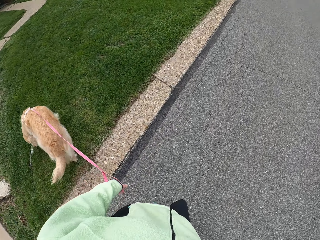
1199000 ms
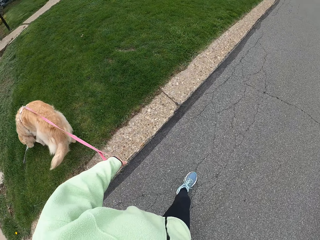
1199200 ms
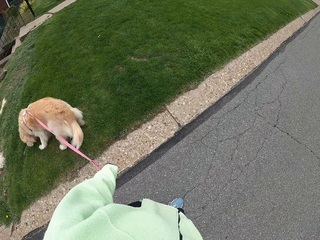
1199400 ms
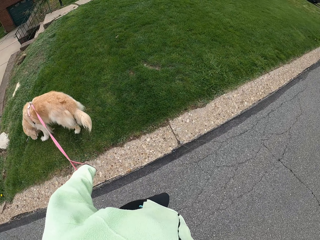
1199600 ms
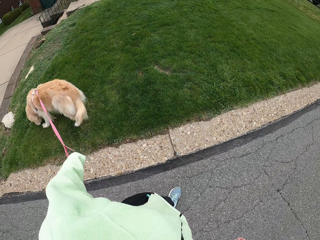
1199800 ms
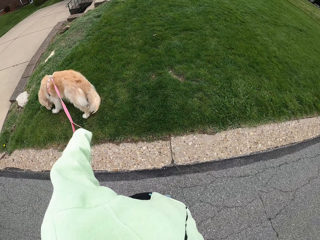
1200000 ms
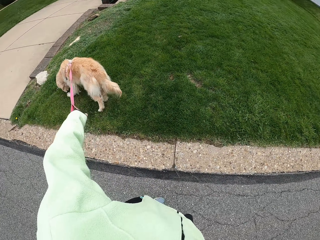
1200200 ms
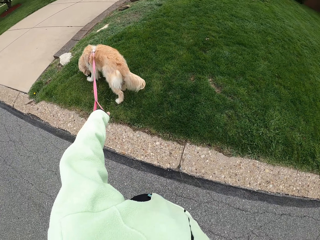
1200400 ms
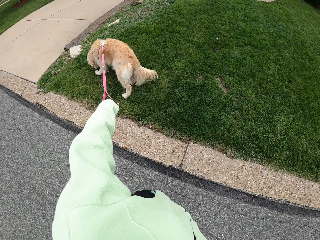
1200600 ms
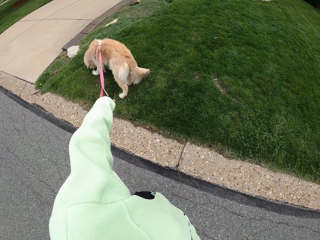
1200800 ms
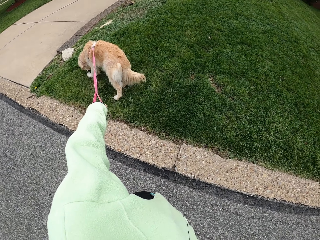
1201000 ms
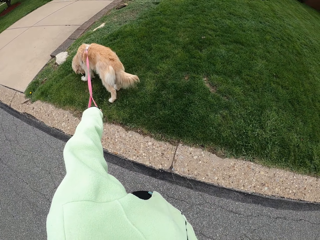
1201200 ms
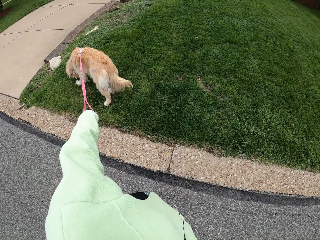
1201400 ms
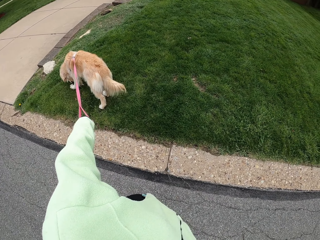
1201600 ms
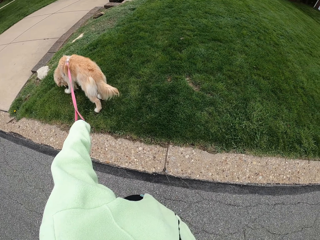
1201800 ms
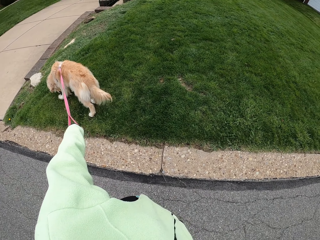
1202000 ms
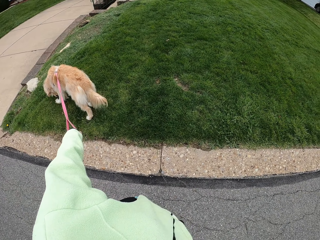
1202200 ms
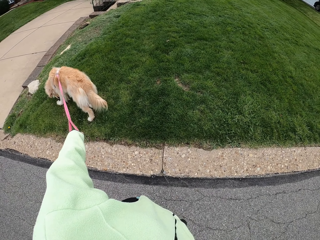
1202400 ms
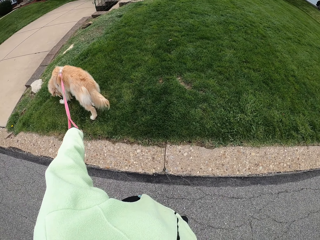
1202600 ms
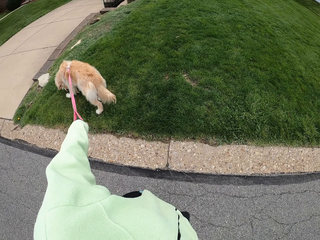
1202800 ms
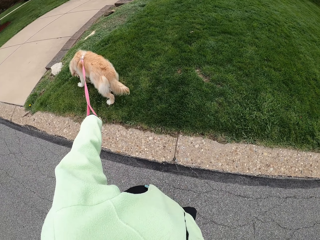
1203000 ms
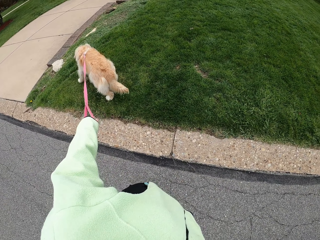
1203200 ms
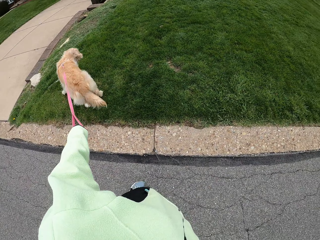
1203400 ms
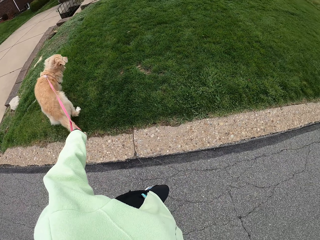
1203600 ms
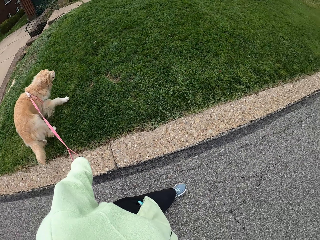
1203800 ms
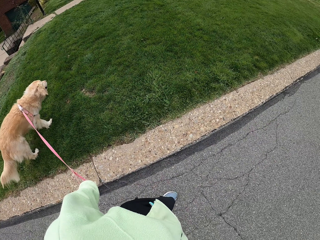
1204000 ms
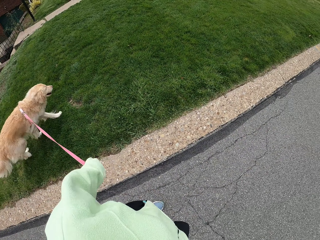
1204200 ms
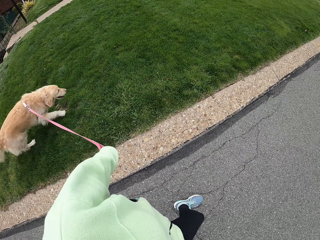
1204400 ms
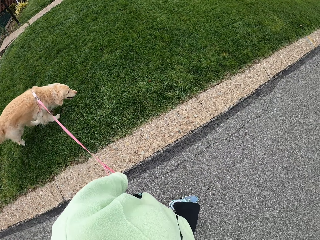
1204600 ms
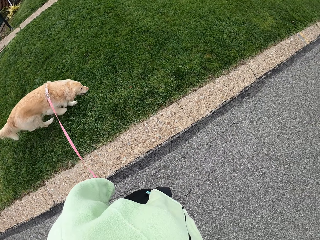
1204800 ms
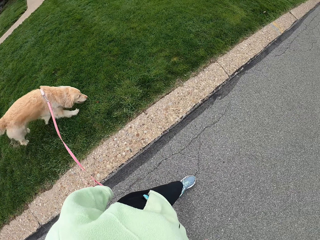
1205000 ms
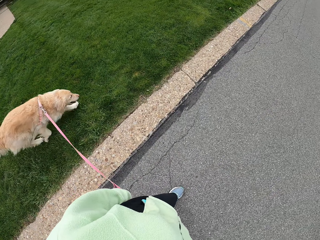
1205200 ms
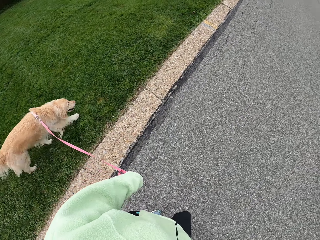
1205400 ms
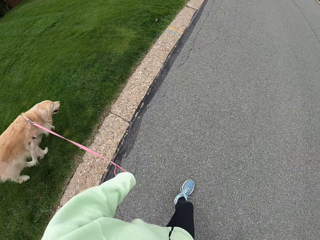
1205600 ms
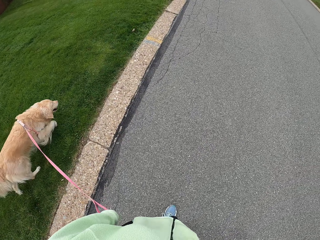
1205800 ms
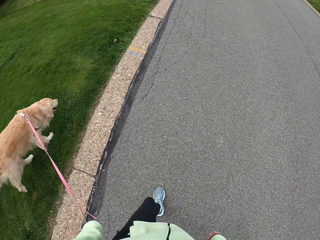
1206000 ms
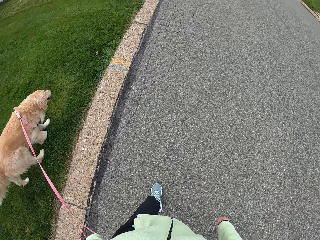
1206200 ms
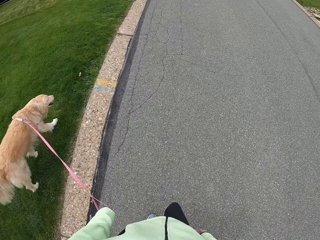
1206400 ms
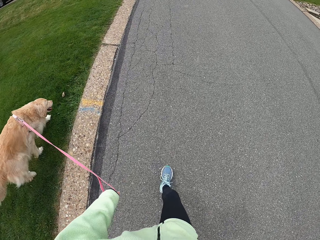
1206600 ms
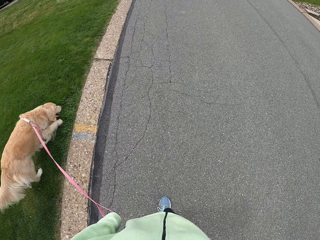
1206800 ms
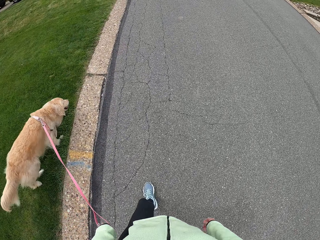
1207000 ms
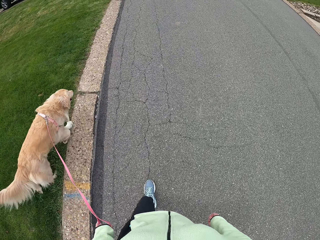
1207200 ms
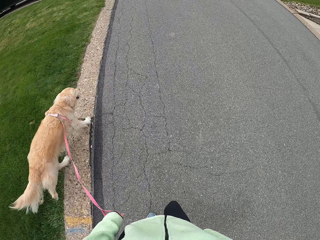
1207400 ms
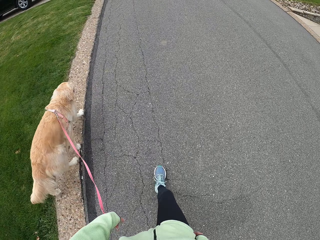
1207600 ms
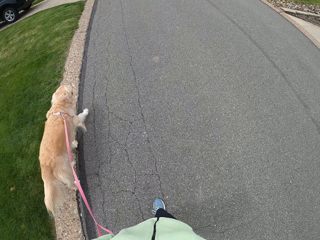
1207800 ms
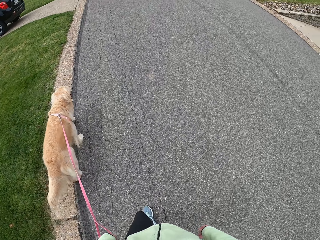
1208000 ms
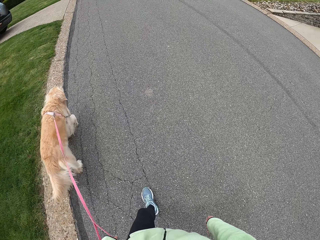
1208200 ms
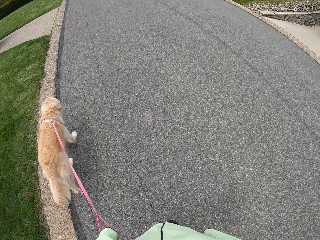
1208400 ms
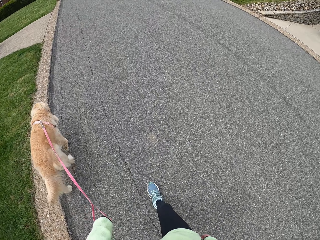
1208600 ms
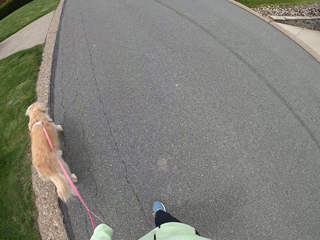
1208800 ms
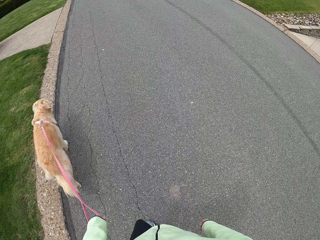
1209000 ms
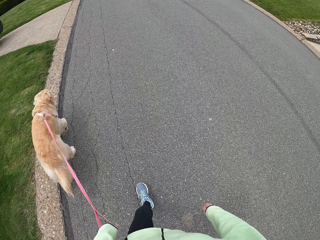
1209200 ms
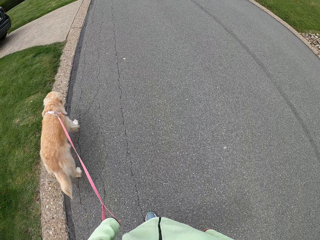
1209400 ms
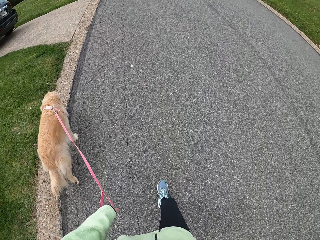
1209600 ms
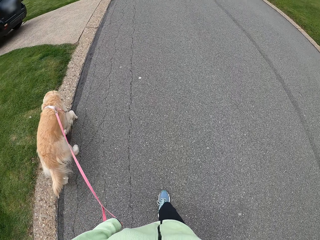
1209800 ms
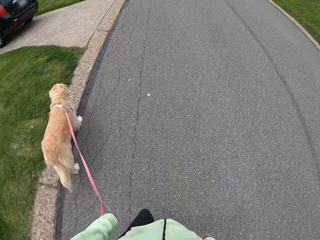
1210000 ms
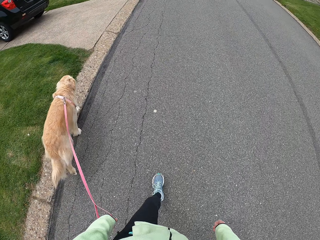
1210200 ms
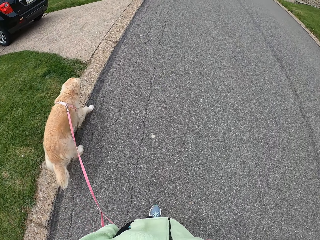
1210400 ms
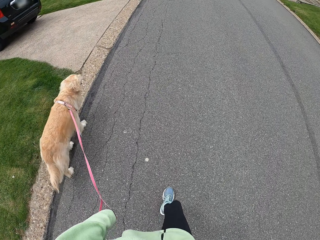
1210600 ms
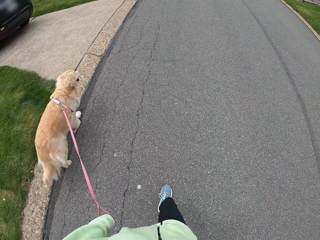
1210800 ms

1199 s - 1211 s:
The camera wearer stops so as the dog sniffs. They walk the dog on the road.

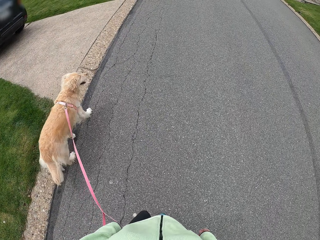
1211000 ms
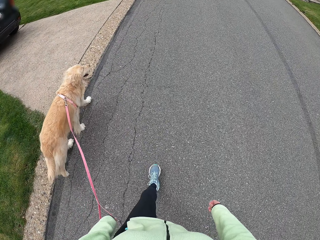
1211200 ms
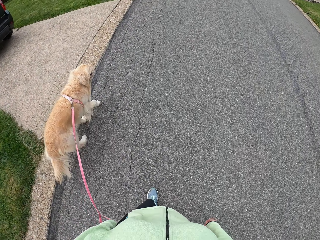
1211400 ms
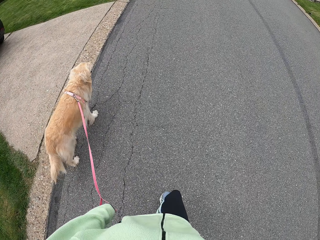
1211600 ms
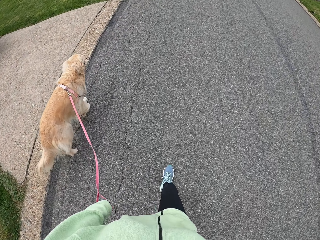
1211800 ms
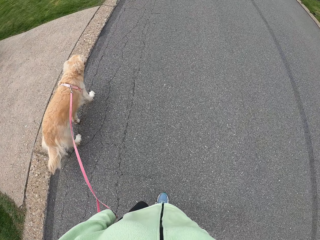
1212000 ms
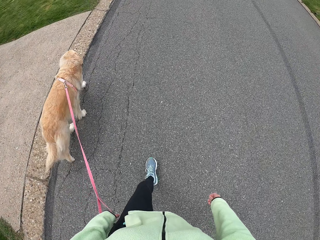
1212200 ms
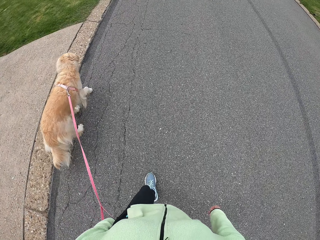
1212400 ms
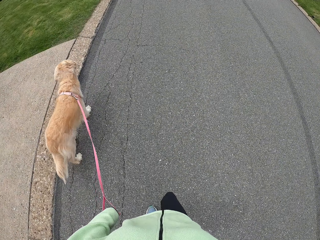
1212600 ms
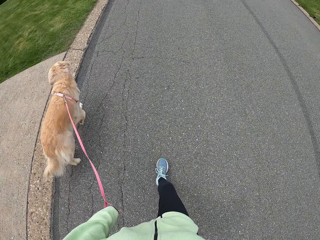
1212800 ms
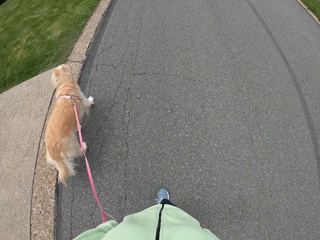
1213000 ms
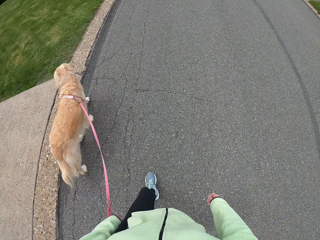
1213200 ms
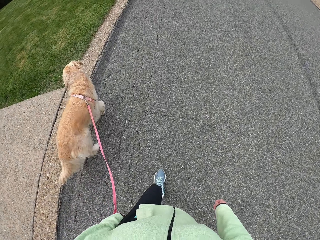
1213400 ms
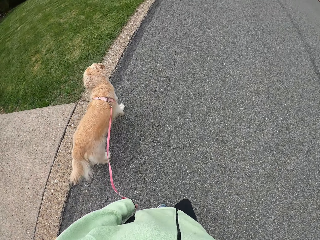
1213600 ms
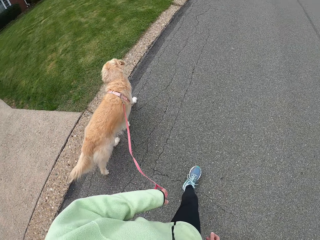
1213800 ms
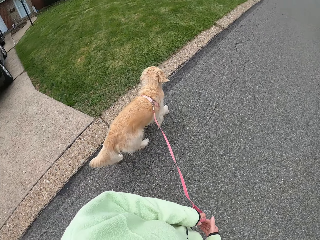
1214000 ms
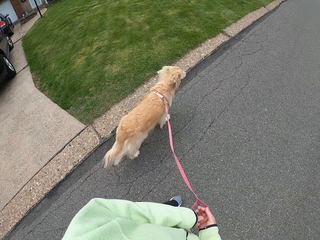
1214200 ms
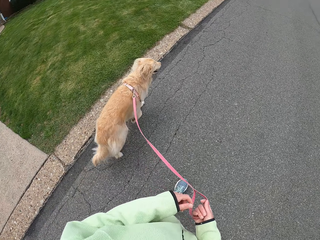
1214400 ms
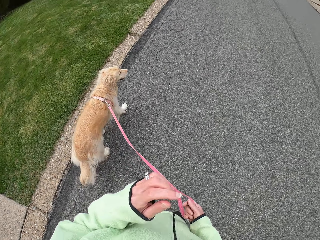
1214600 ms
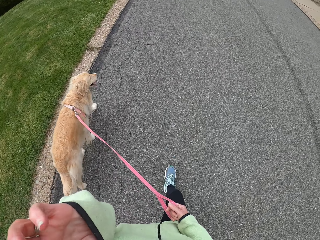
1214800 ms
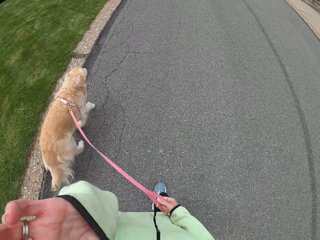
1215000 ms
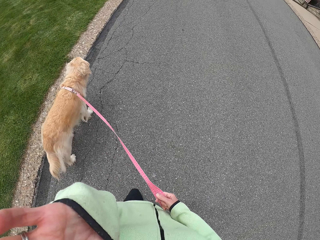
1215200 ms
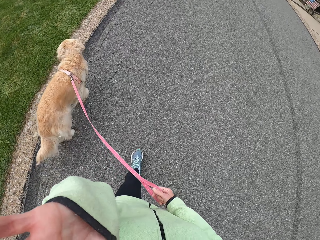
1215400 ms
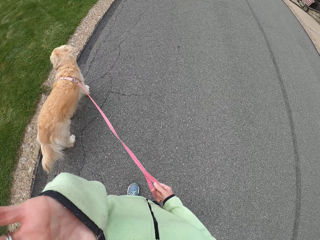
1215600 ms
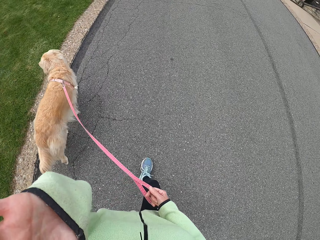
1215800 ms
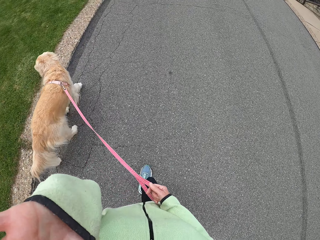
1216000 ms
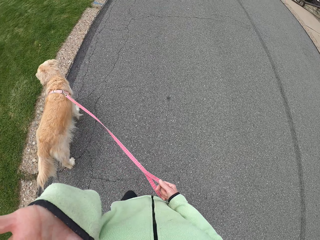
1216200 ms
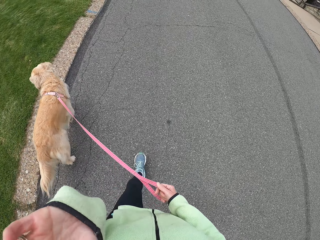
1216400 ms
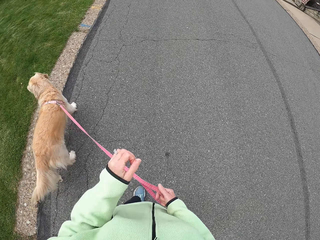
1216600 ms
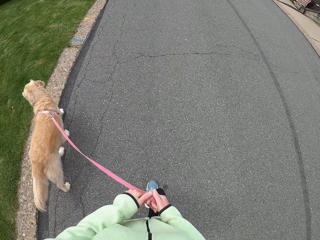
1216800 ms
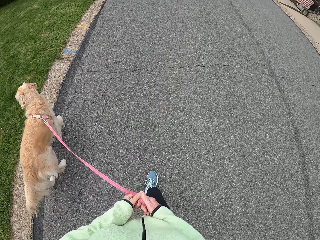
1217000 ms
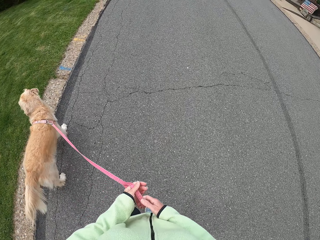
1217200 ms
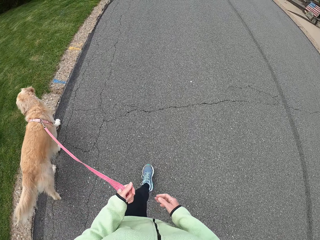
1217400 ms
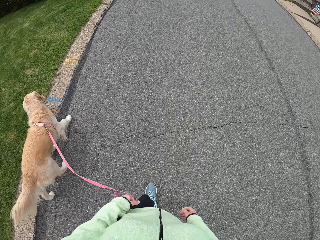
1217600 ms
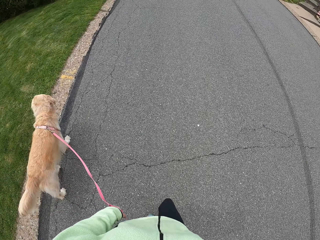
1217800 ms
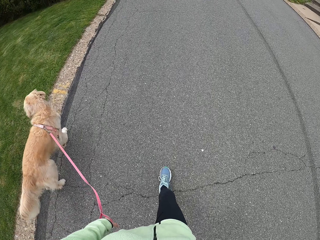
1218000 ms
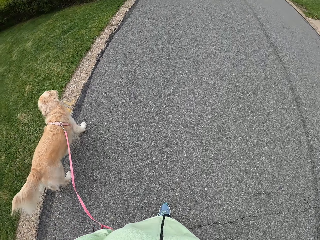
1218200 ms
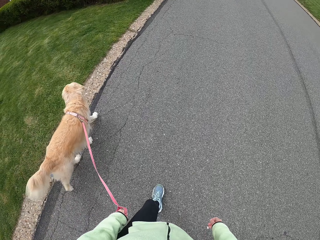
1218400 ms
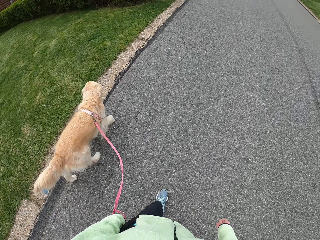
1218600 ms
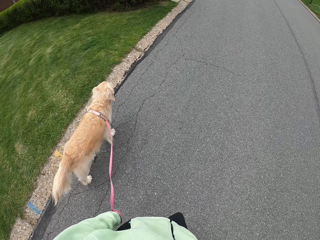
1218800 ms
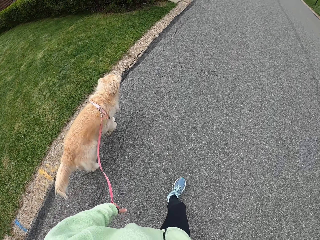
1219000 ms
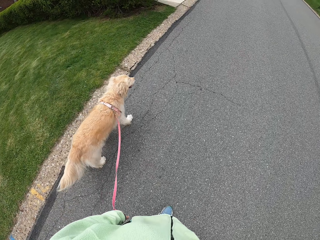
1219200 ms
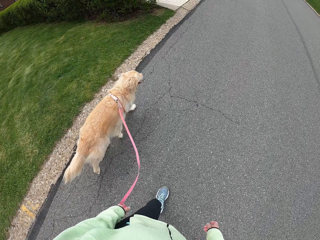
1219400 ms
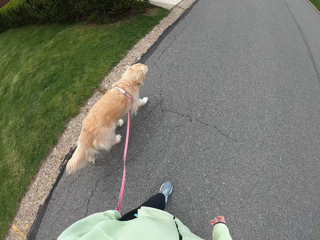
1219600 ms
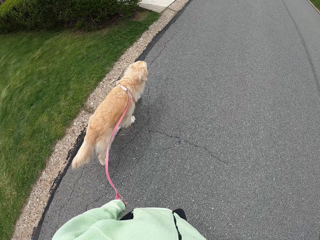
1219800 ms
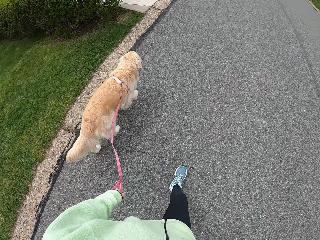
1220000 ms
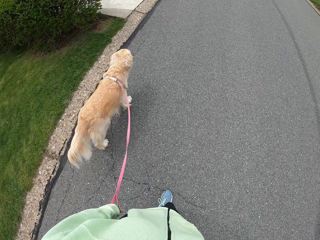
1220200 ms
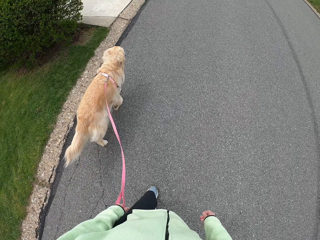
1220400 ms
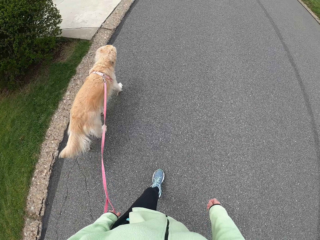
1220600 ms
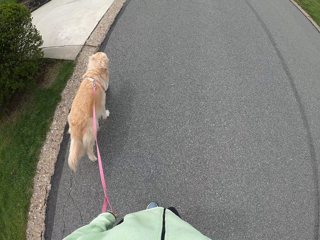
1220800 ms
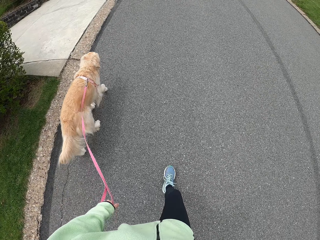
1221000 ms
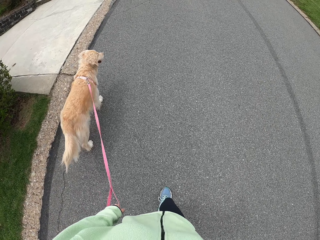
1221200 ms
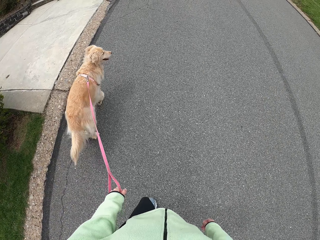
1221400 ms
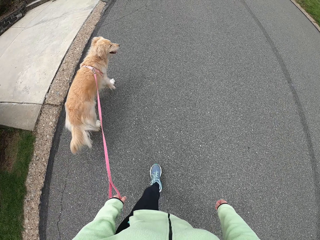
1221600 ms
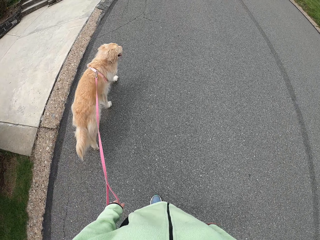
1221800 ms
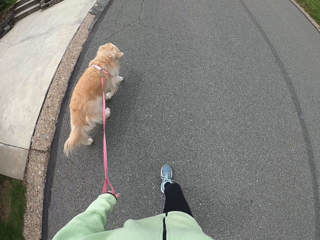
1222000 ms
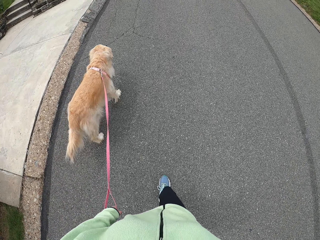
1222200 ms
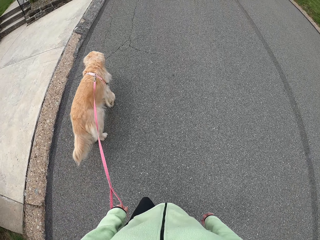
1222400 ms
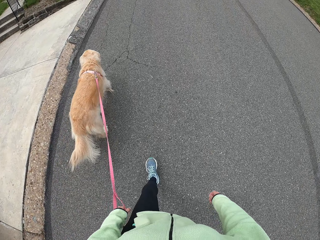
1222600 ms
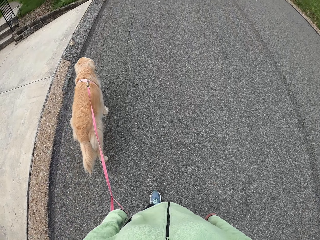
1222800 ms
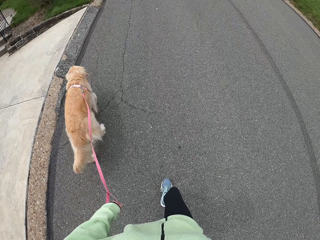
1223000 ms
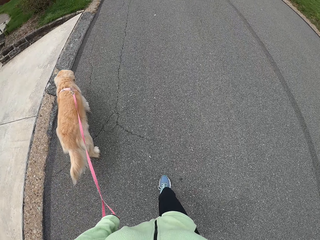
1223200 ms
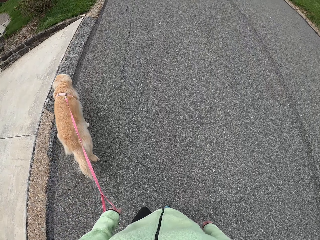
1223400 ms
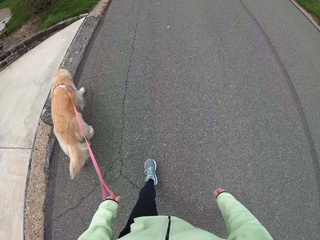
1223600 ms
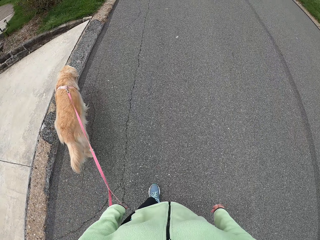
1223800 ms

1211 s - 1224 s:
The camera wearer switches the leash from left to right hand. They raise the left hand. They switch the leash from right to left hand.
